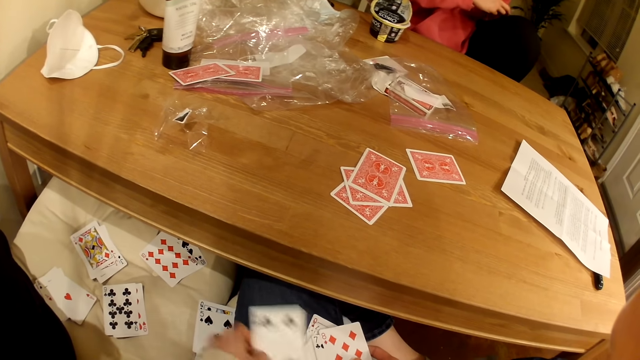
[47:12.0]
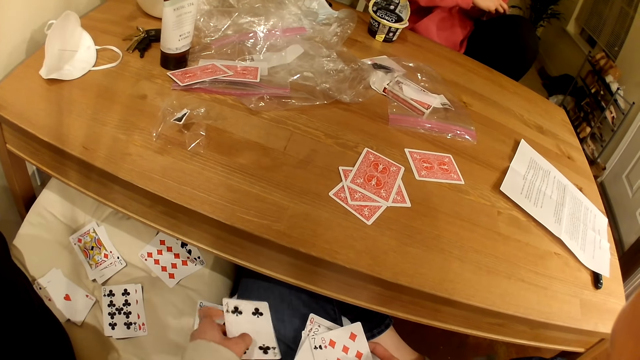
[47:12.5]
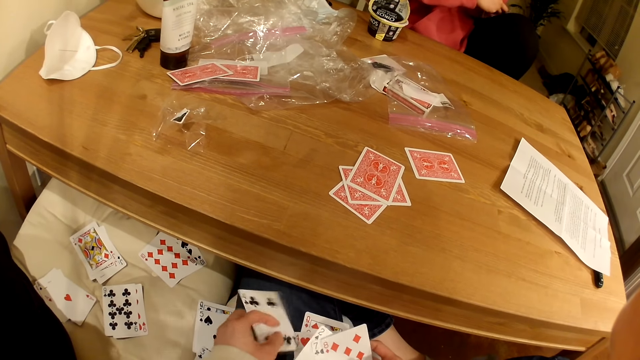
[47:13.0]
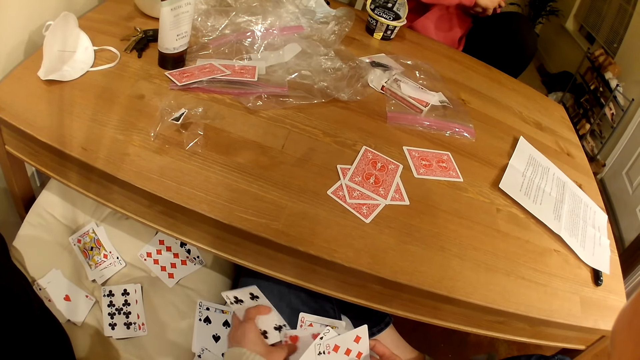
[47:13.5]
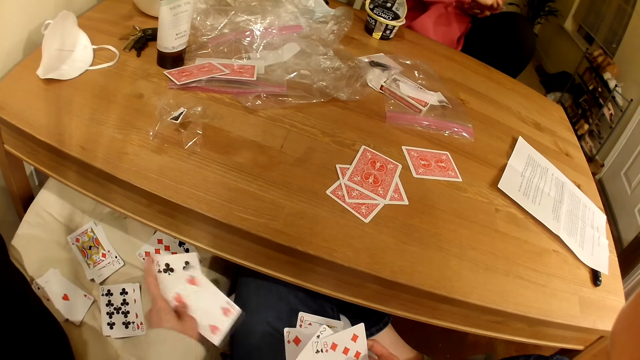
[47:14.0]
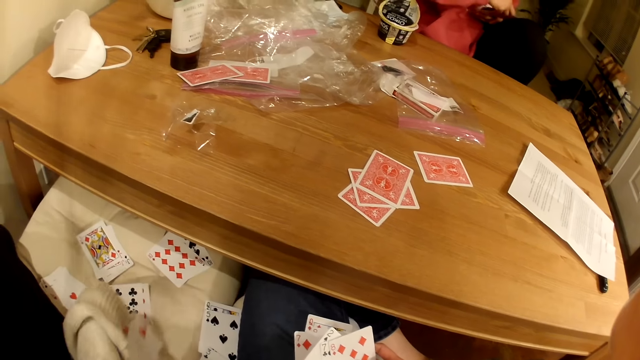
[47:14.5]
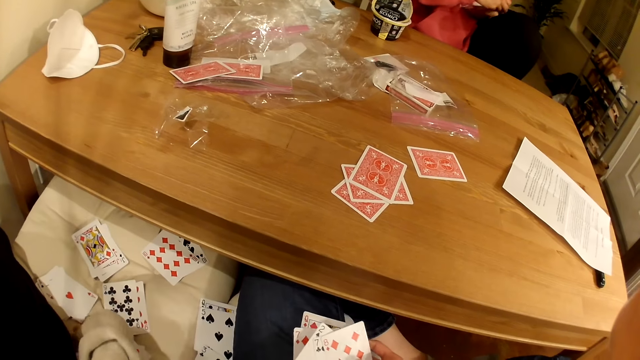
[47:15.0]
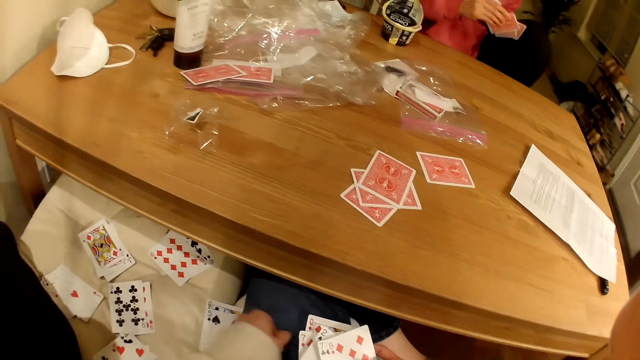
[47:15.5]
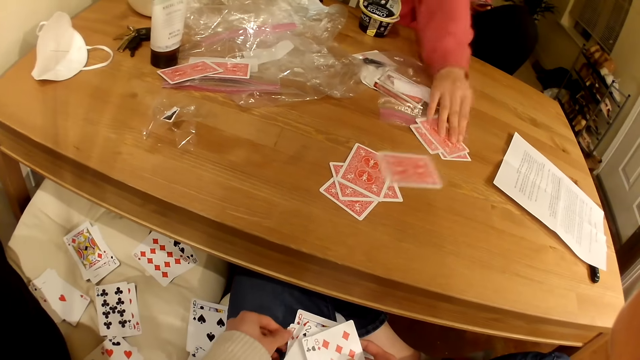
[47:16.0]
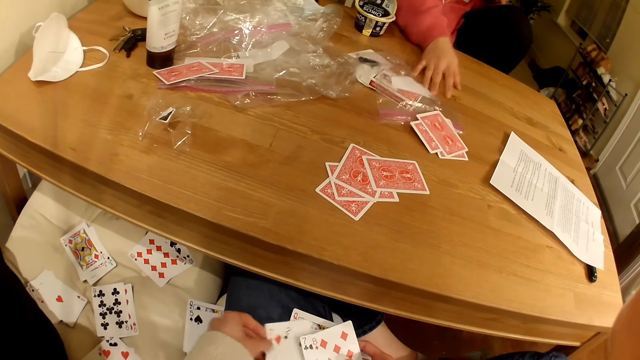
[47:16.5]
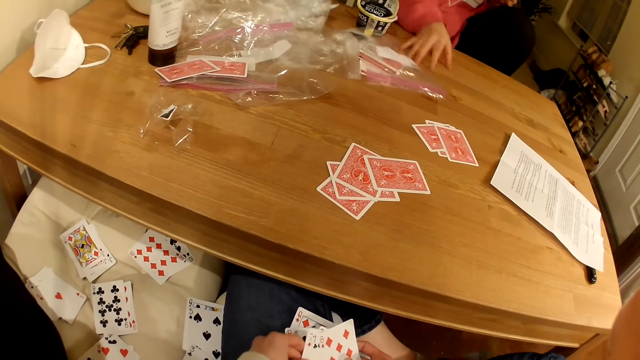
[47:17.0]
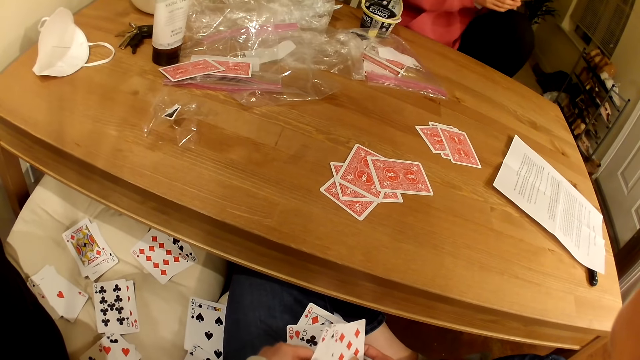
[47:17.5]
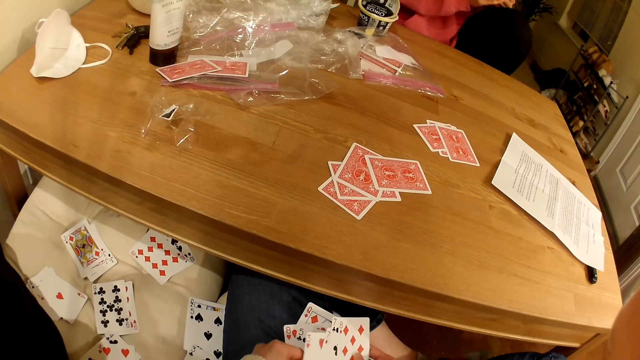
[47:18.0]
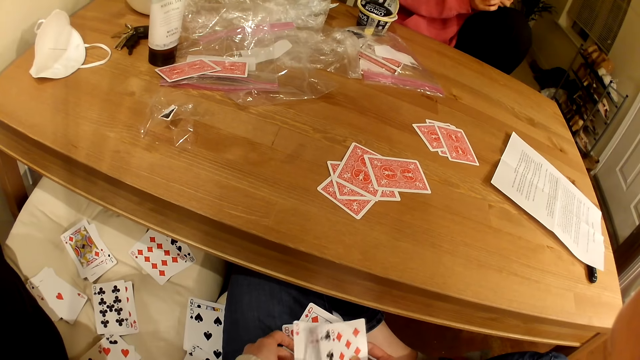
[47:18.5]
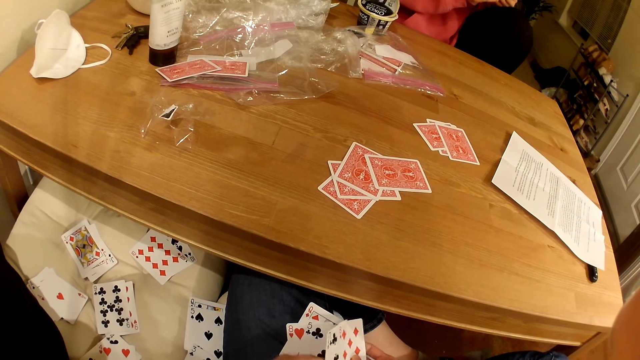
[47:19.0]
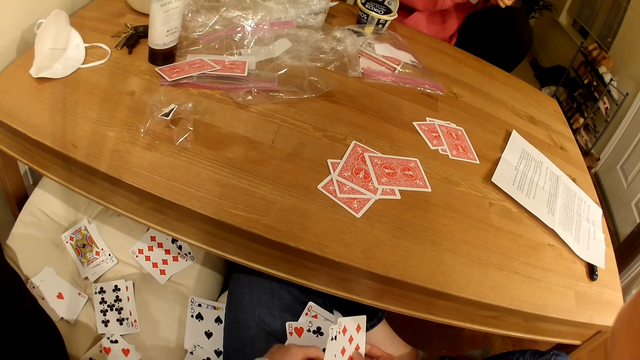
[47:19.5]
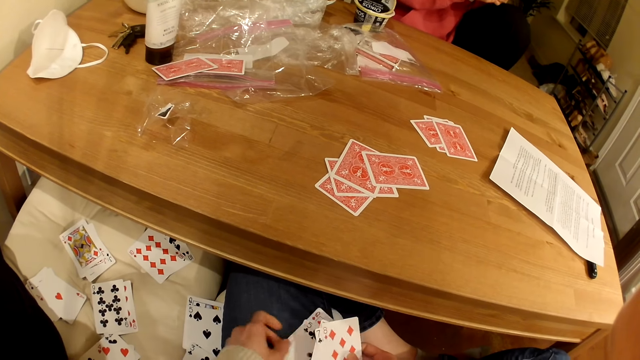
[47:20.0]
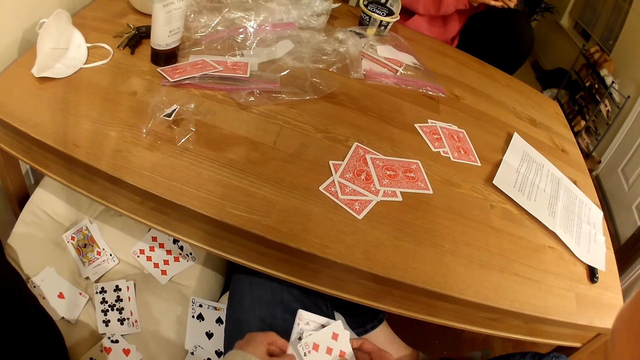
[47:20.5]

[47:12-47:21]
The camera wearer removes the cards from the deck. She places the cards on the chair. A woman talks to the camera wearer and places the cards on the table. The camera wearer plays. The woman moves the papers away from the cards. The camera wearer moves the nylon bag. She inspects the cards in her hands.

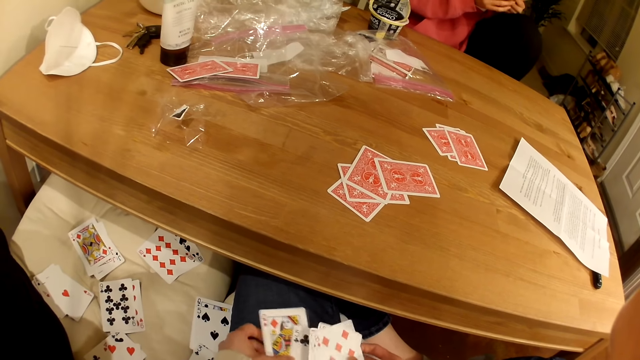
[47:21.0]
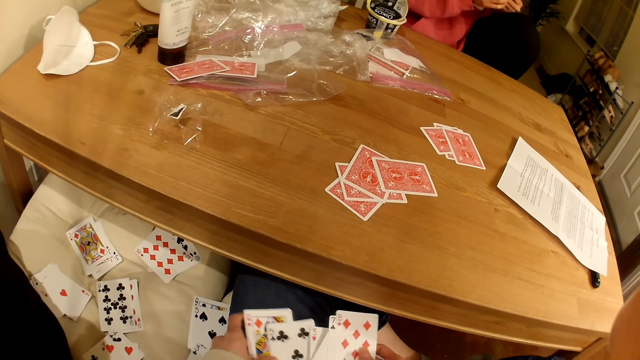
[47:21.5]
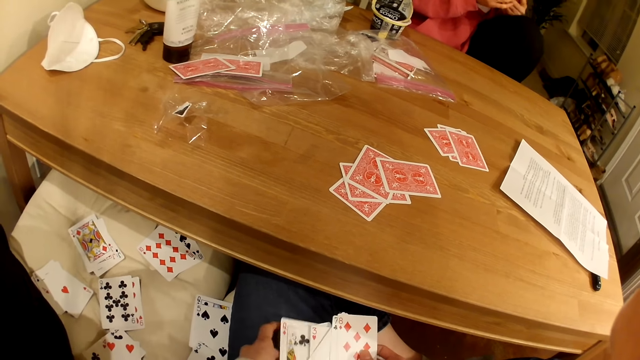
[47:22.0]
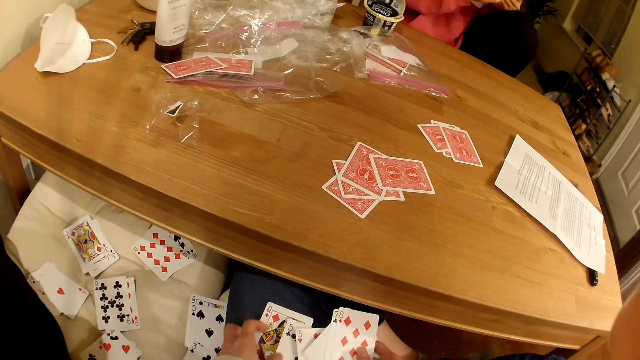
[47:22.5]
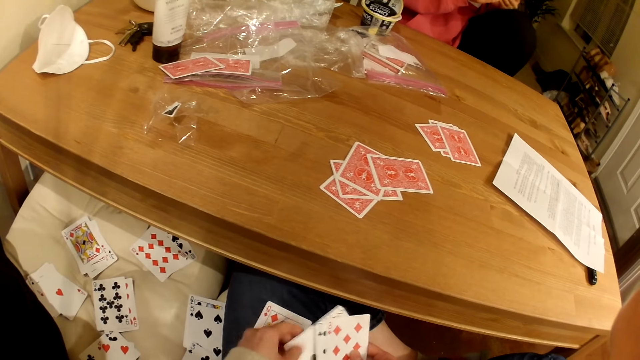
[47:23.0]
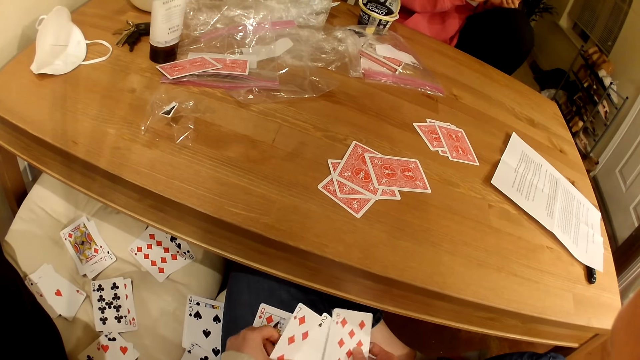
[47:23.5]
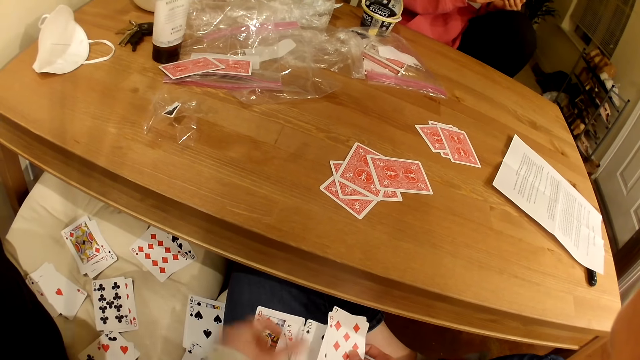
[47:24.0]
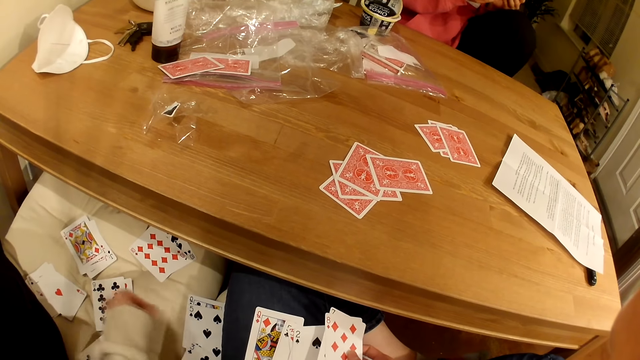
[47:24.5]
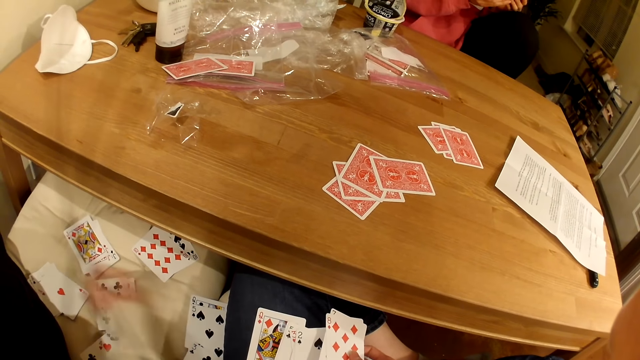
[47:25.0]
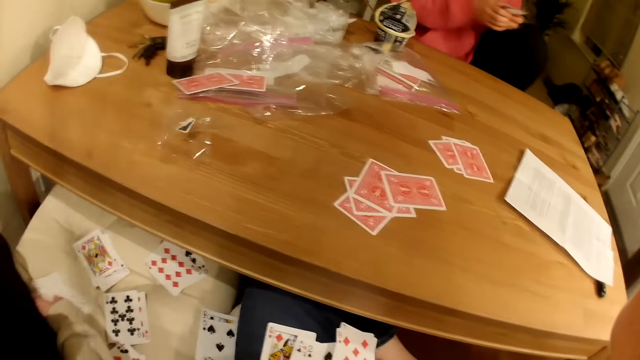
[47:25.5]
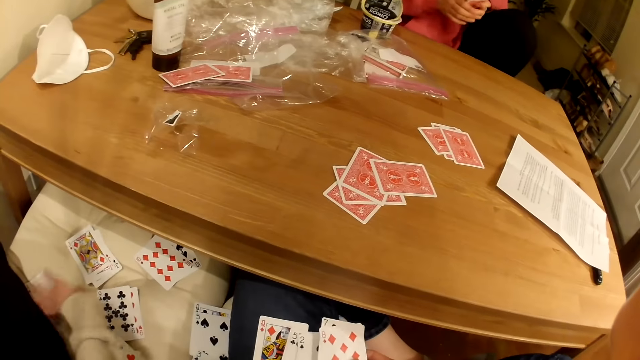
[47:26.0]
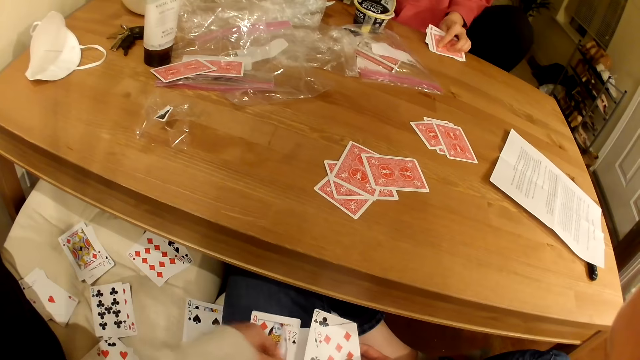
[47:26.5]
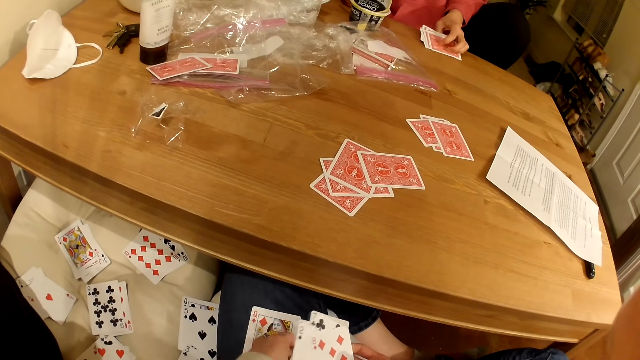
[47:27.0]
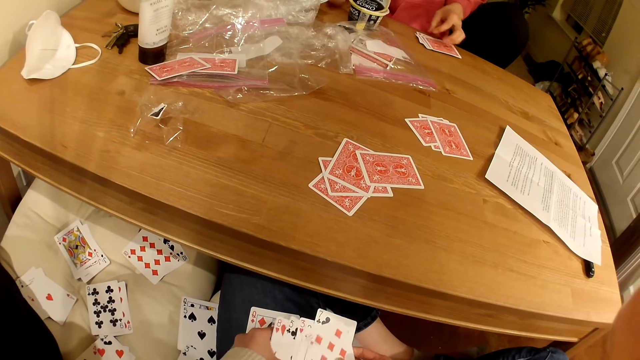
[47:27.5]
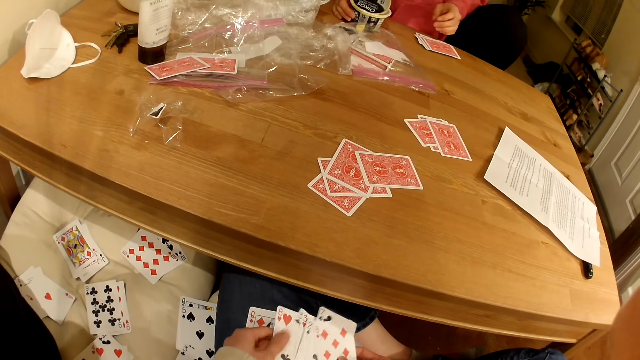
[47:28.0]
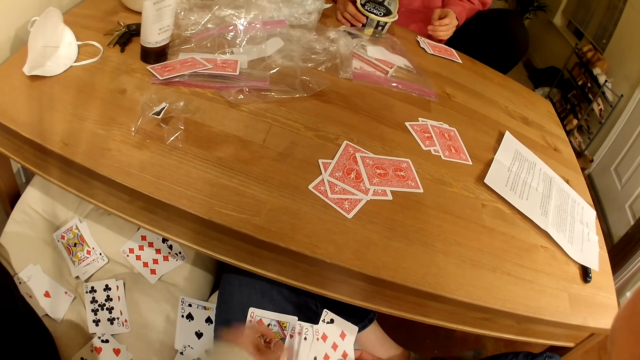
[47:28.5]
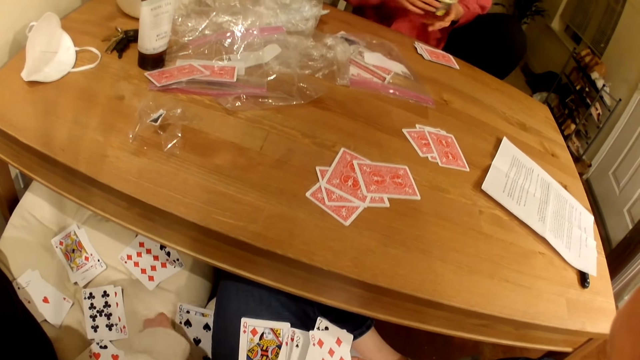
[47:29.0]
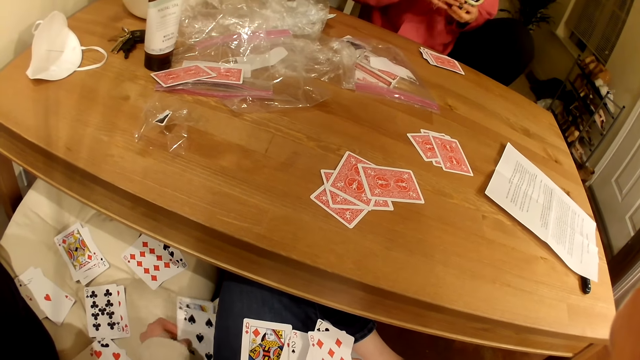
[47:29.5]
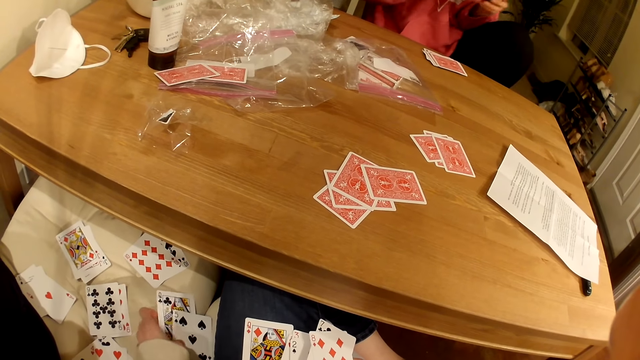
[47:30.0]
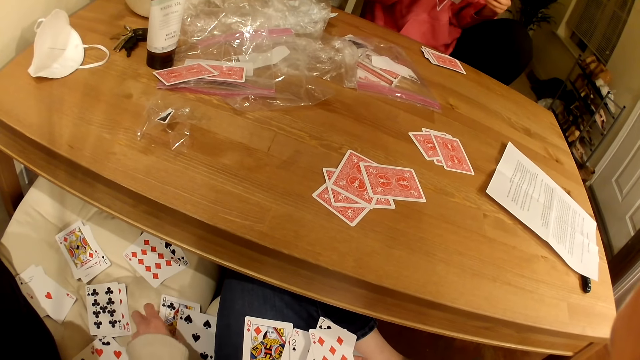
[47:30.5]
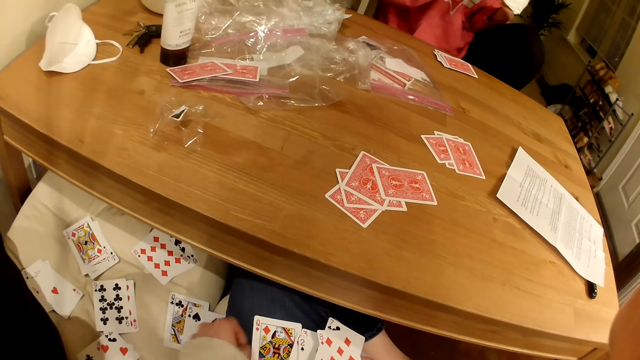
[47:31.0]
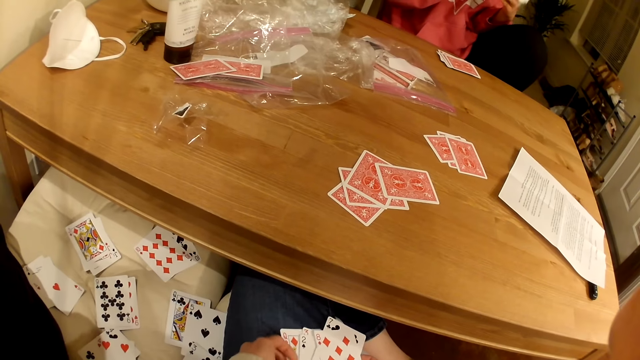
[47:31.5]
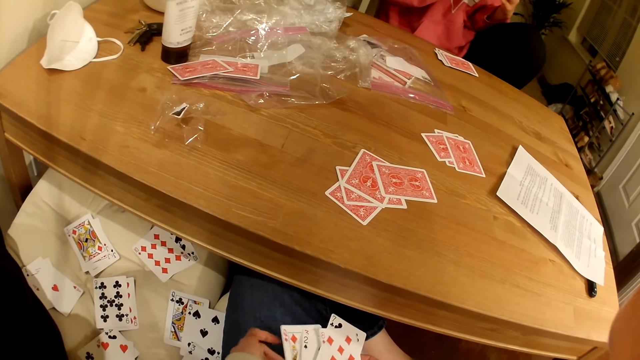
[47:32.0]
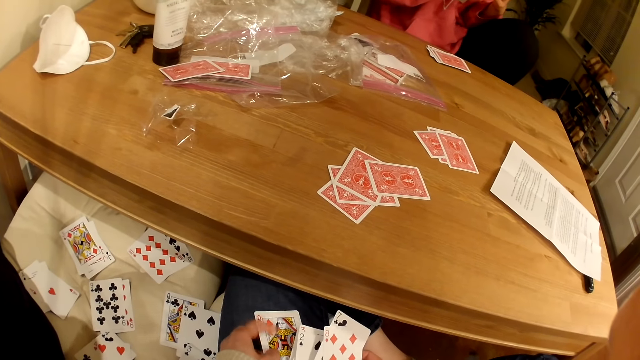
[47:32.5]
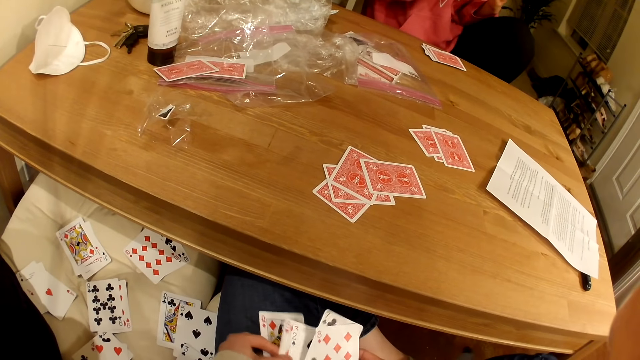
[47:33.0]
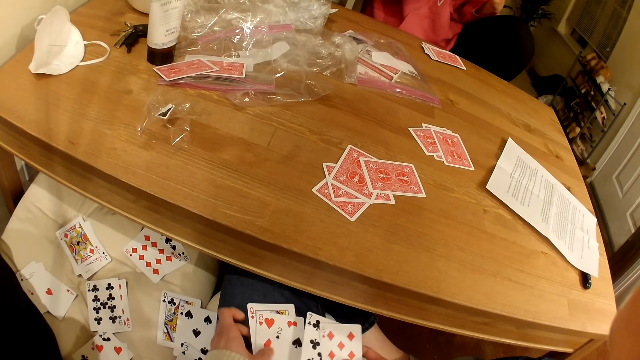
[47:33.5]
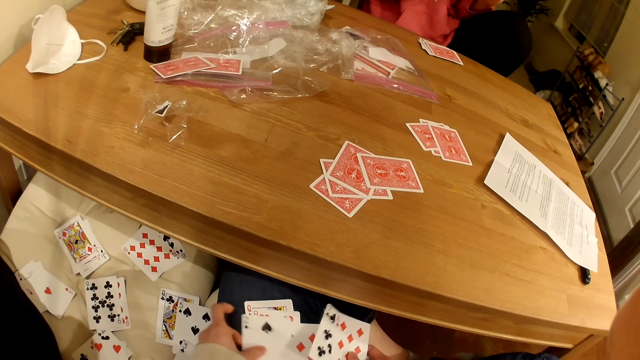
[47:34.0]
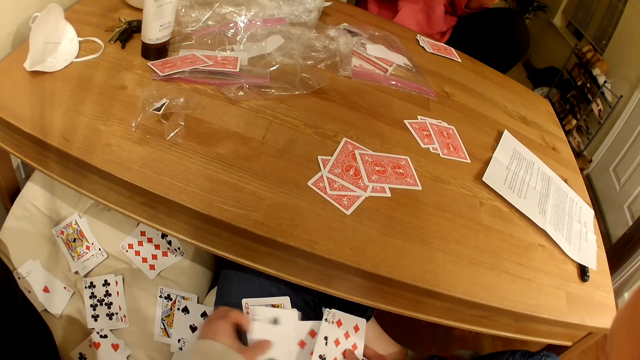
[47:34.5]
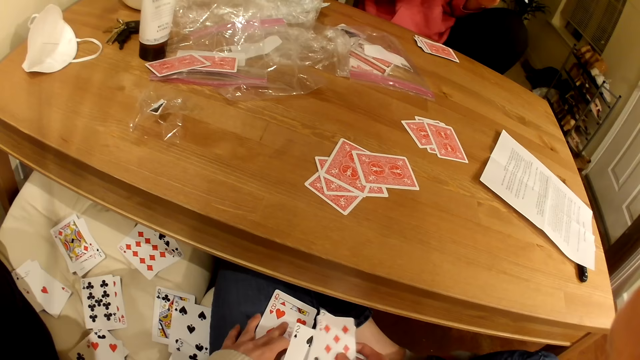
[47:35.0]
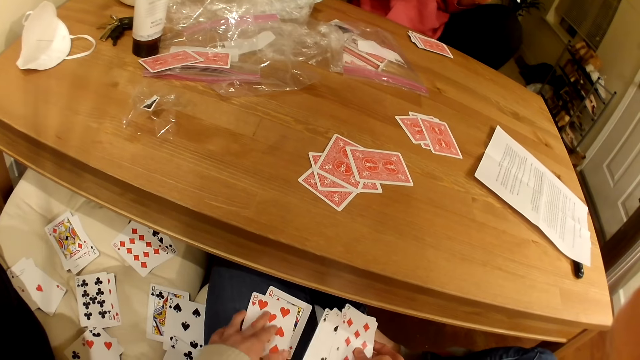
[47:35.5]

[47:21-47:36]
The camera wearer shuffles the cards. She talks to a woman. The woman places the cards on the table. The camera wearer talks to the woman. She puts the cards on the table. She inspects the cards in her hands. The woman interacts with the camera wearer and picks up the cup of yoghurt or ice cream tin. The camera wearer inspects the cards on the chair. She talks to the woman. She inspects the cards in her hands.
